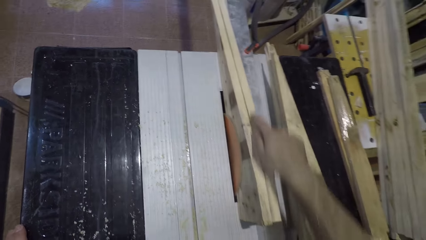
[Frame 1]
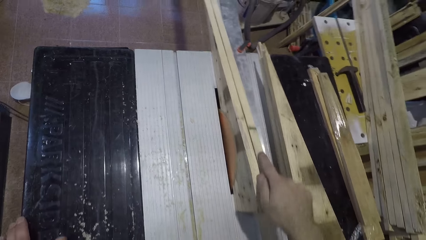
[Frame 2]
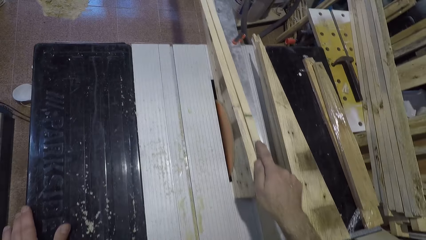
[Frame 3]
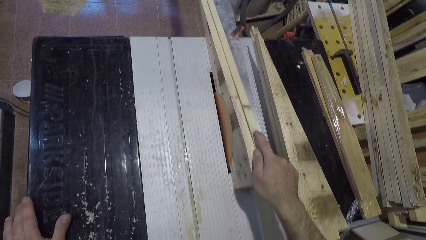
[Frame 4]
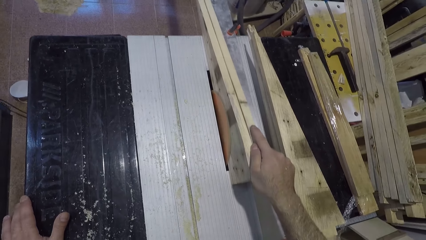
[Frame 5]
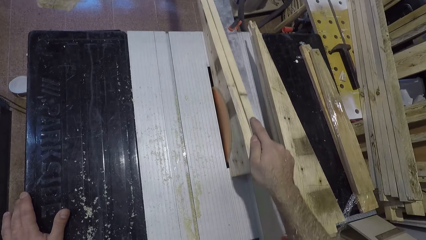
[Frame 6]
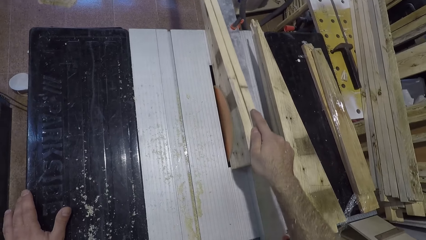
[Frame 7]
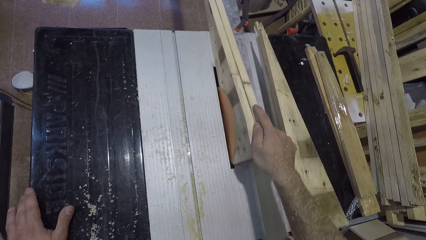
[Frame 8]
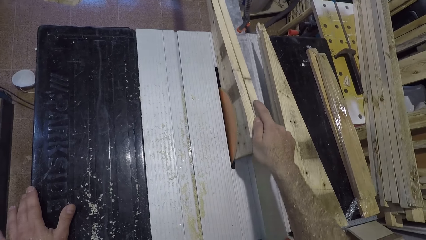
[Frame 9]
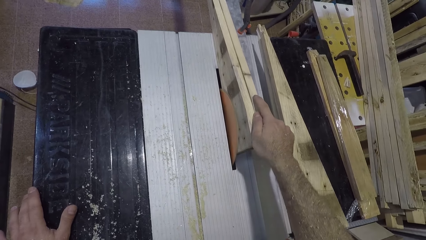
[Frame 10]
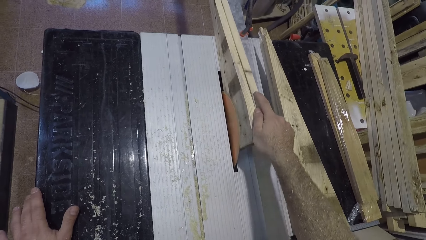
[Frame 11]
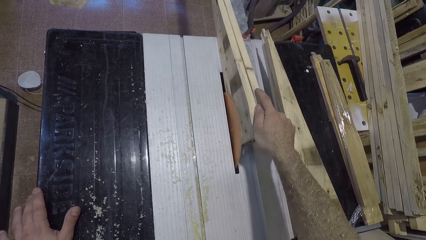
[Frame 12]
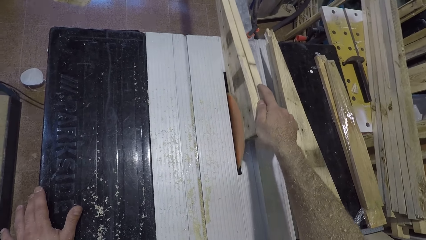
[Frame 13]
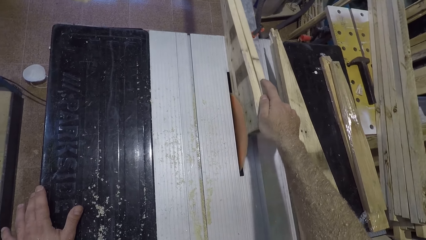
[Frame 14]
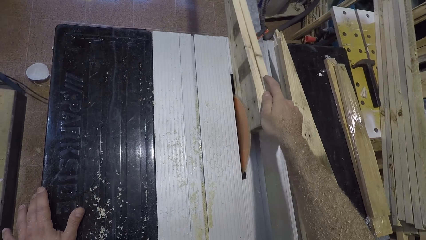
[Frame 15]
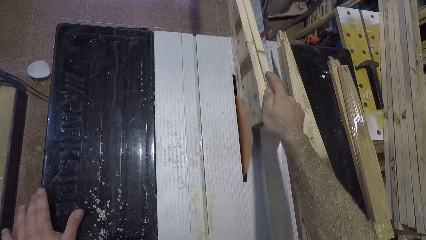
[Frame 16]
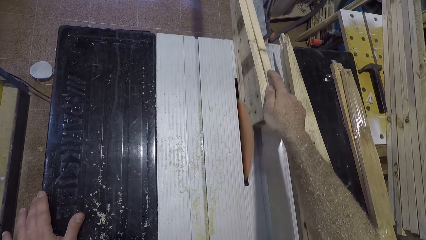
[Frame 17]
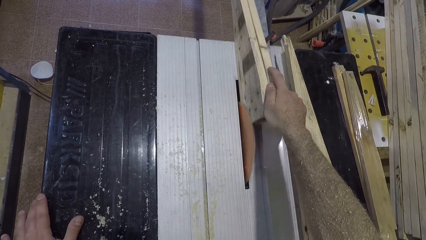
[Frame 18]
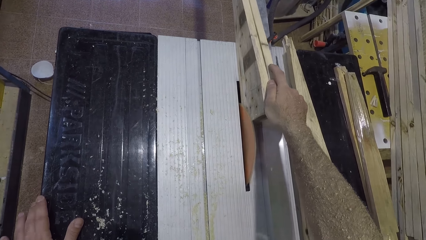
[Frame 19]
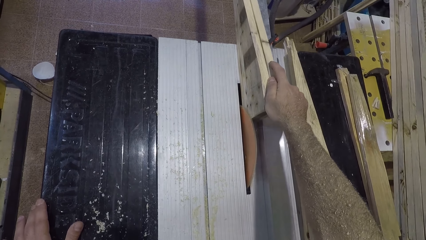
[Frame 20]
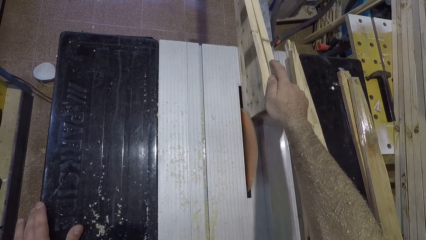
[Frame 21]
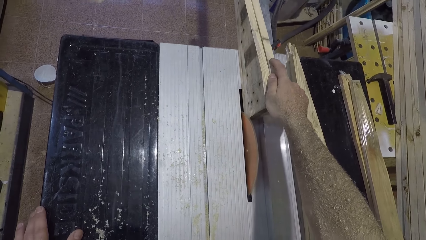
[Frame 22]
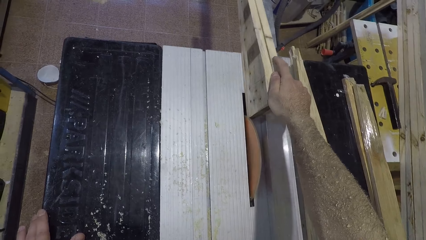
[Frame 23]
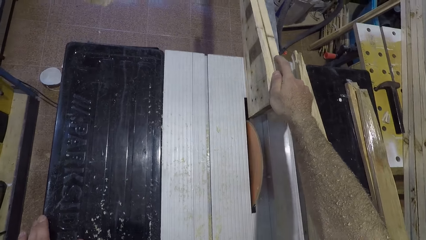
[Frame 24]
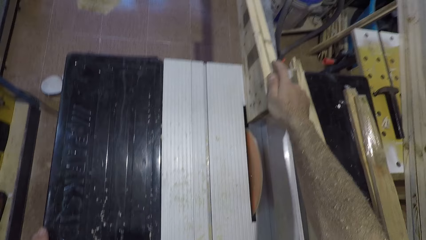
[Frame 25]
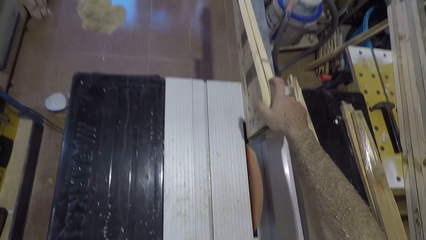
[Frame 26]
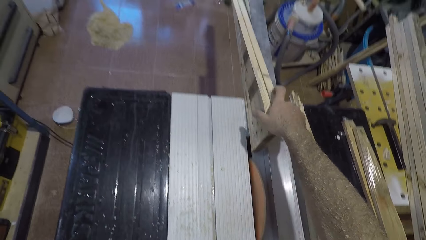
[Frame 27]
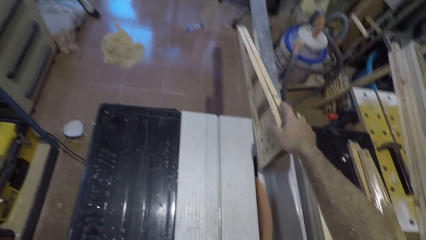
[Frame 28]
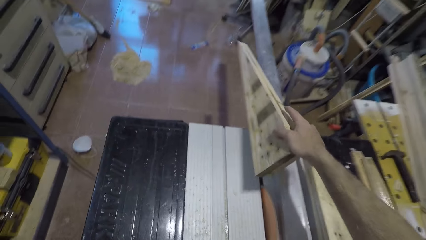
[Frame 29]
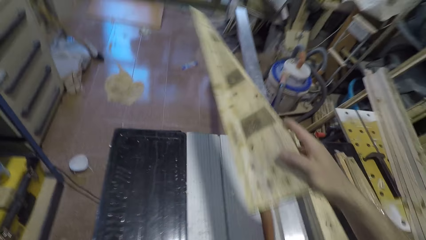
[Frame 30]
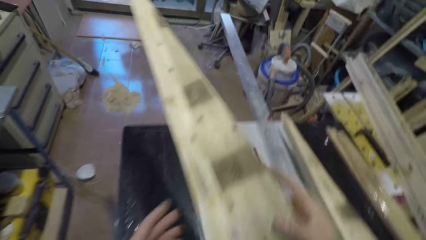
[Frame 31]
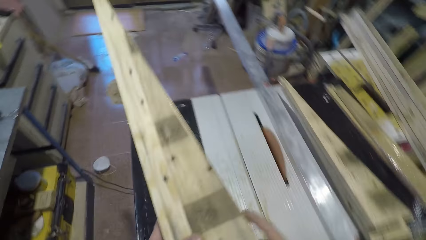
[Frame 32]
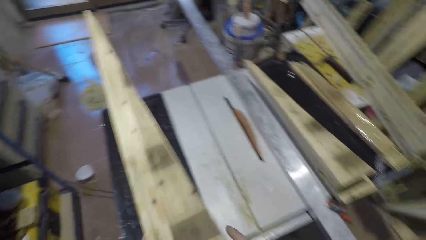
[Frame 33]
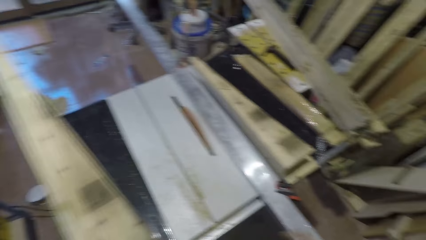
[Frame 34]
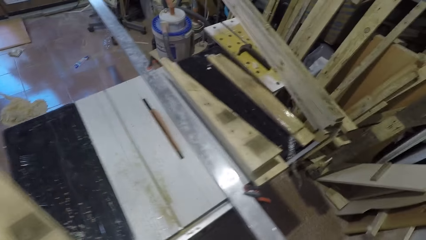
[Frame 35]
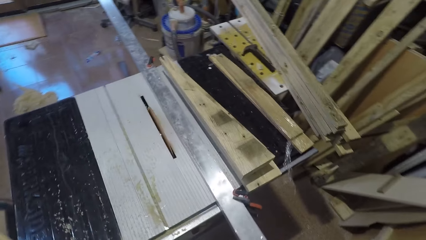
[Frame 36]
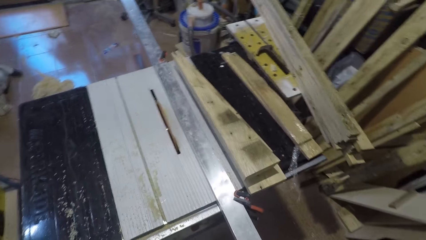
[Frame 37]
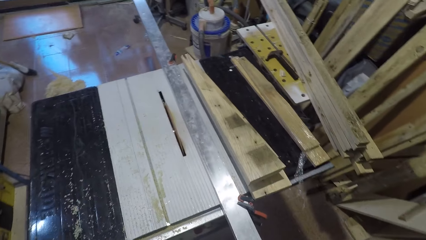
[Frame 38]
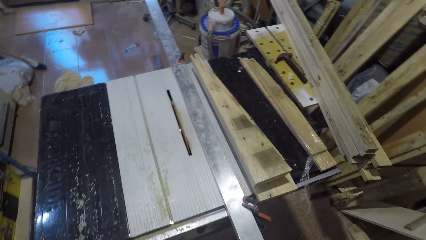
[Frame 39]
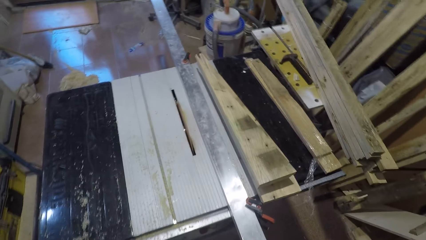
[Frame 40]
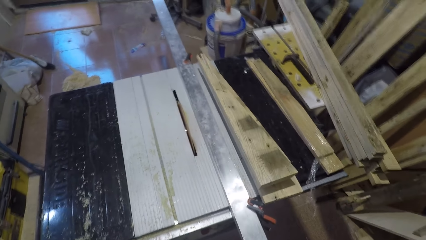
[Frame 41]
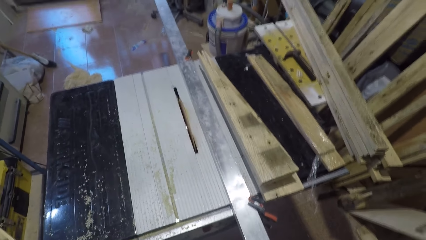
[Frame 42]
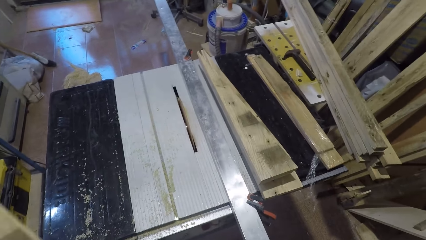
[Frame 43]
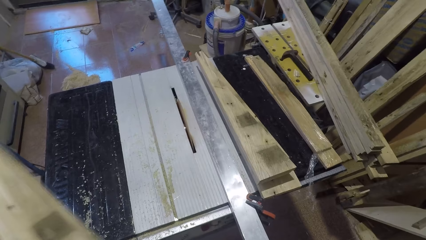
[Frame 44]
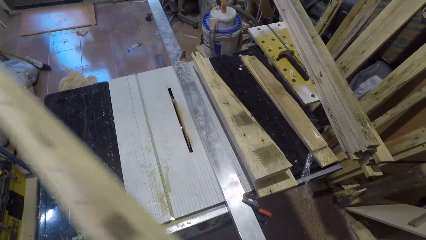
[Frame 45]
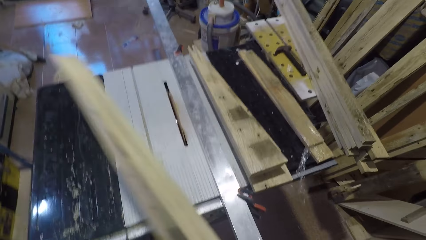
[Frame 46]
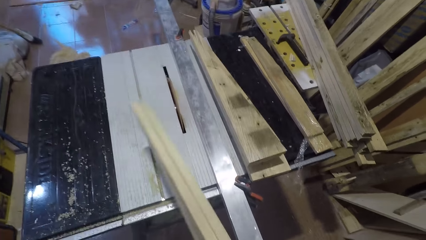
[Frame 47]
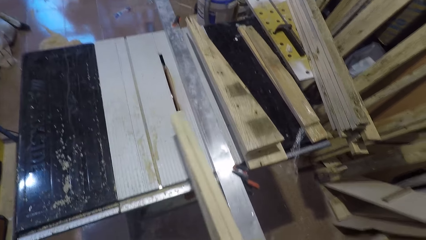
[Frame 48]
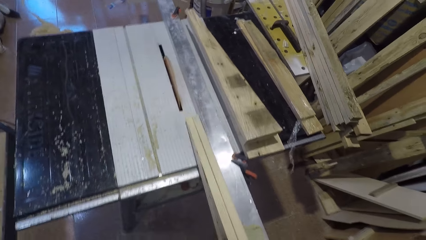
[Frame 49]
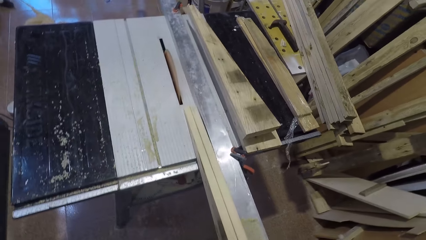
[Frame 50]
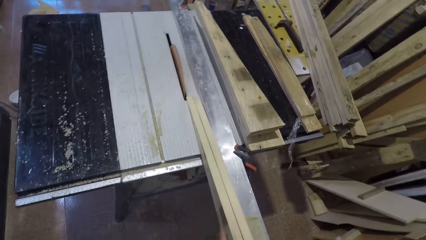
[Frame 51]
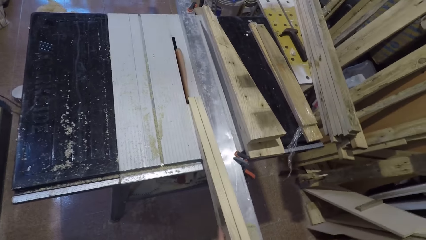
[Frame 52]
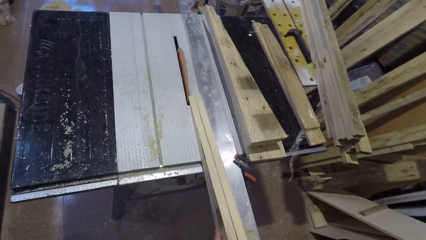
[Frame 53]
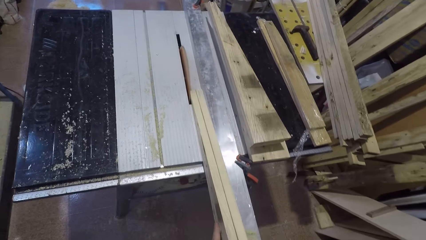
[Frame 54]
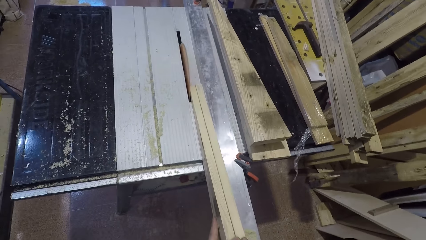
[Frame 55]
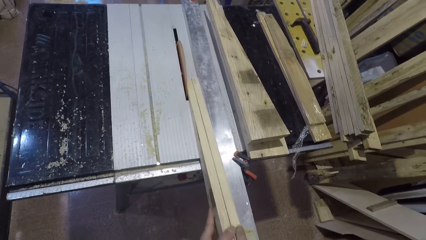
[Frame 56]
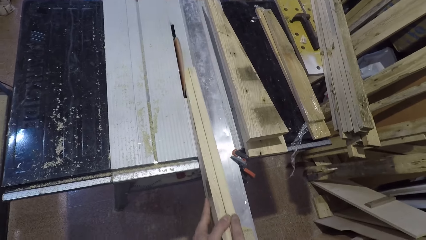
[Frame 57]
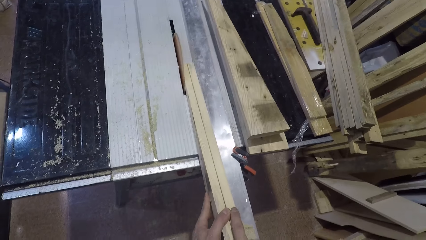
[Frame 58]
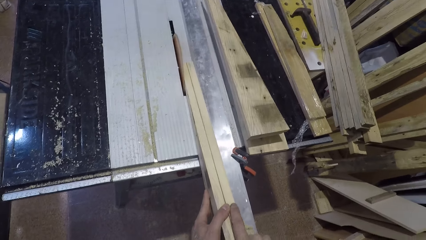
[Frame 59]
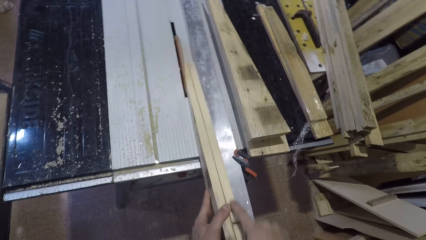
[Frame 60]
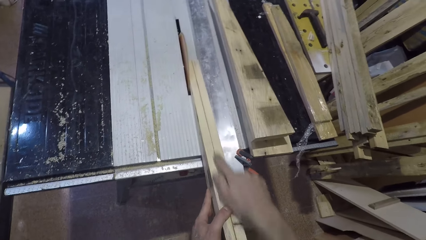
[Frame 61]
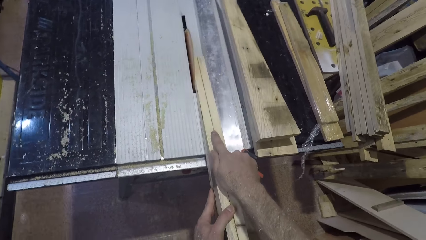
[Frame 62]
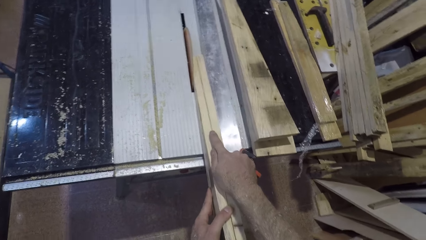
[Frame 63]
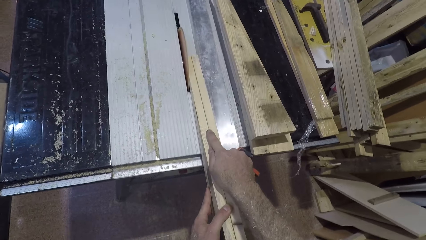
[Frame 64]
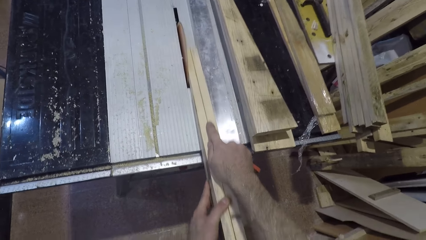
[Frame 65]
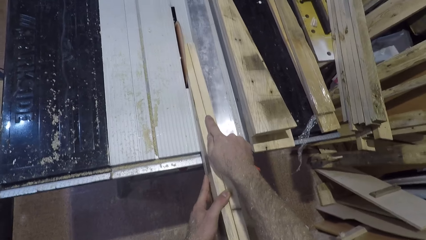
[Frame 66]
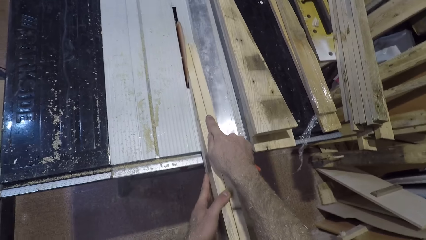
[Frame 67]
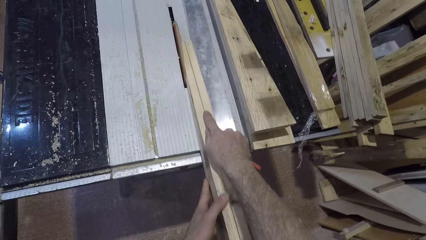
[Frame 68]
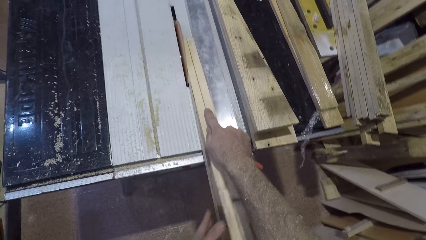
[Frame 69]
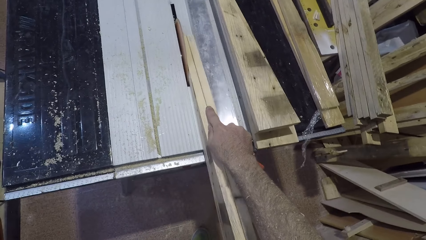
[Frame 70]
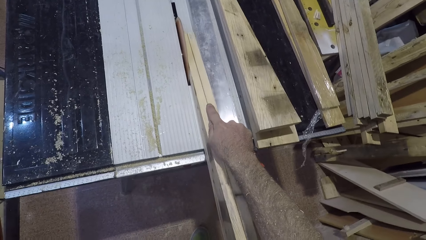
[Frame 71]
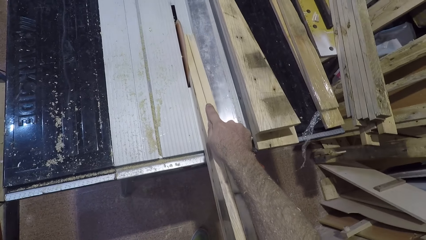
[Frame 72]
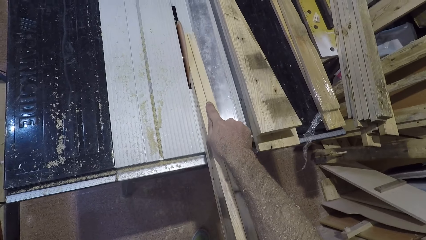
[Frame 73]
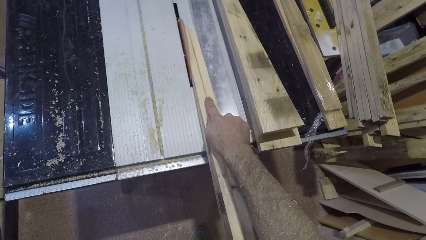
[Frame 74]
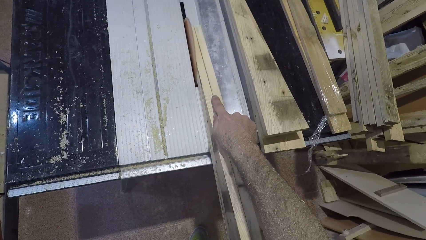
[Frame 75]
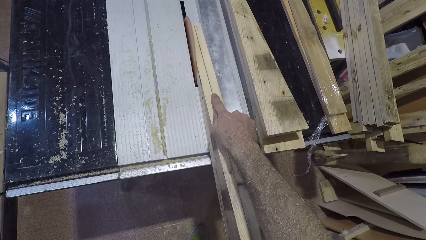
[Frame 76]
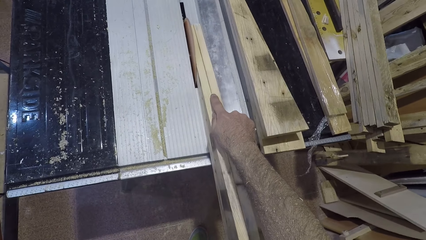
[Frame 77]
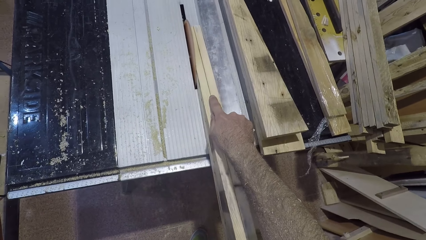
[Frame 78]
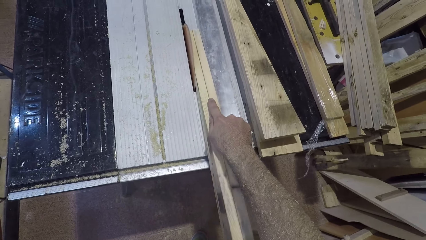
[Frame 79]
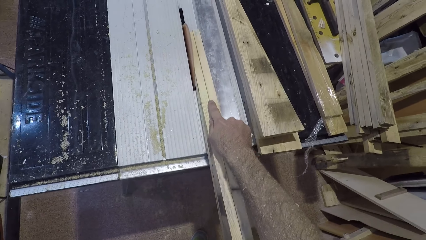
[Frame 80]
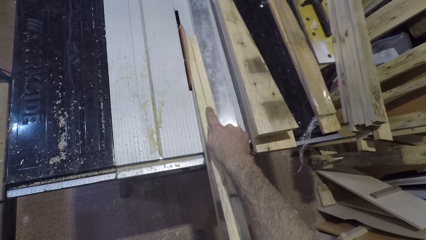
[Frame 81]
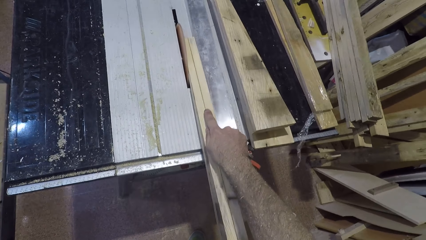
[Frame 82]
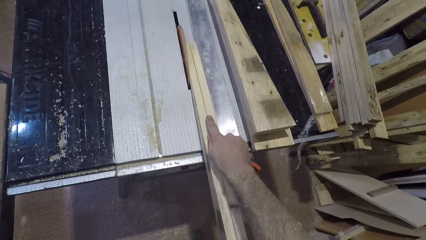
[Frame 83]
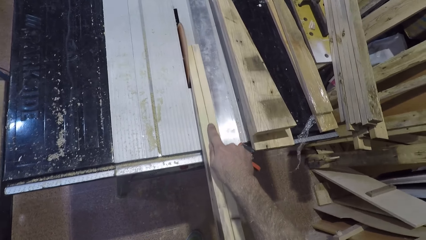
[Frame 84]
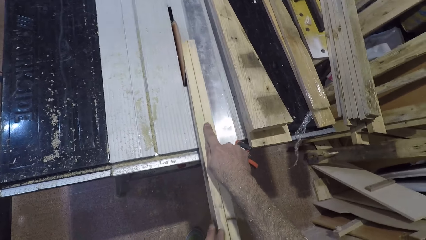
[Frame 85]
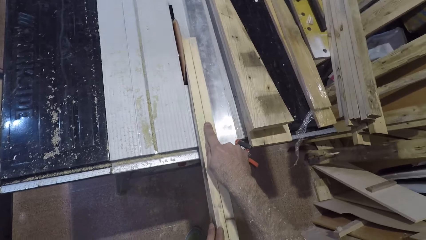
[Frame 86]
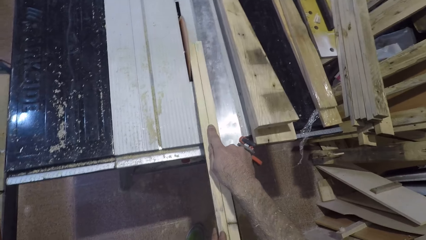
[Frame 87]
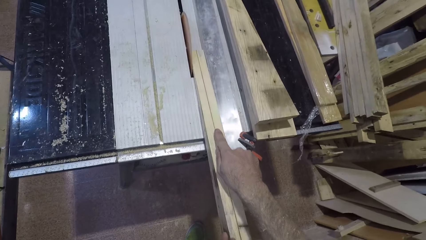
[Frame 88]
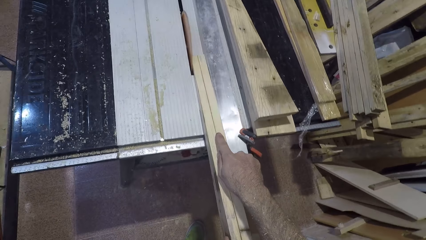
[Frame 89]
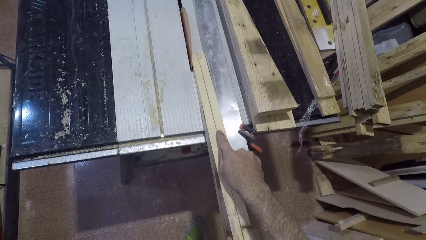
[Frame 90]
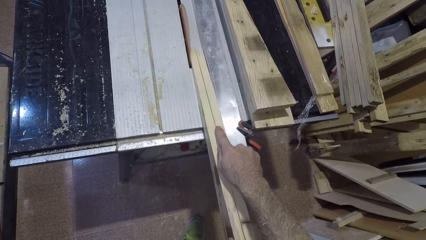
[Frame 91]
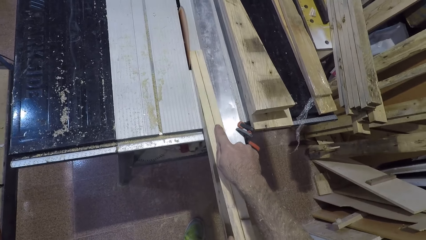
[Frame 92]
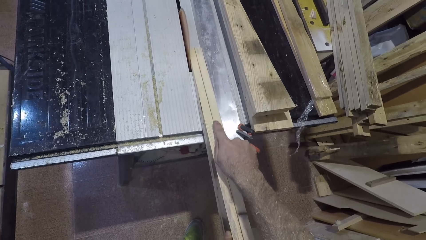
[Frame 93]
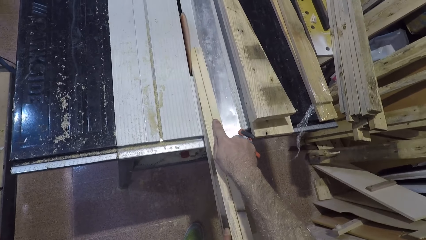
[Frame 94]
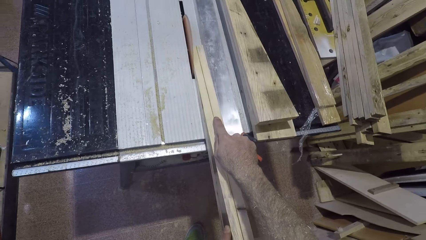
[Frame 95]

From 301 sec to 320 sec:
The camera wearer moves his right hand along the wood. He picks up the wood from the saw table with his right hand. He holds the wood with both hands. He smoothens the wood with the saw. He places the wood on the table. He glides the wood on the table saw with both hands. He removes his left hand from the wood.
